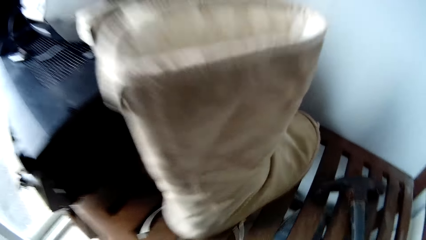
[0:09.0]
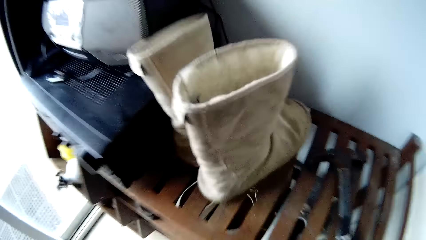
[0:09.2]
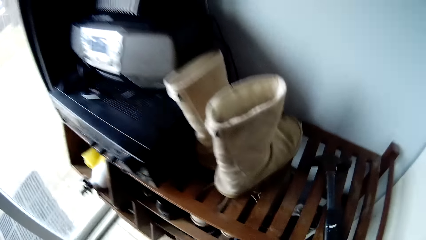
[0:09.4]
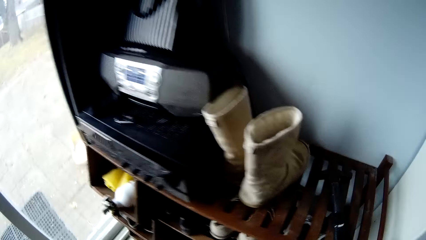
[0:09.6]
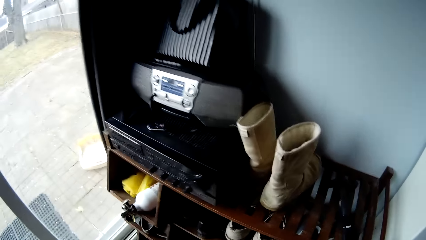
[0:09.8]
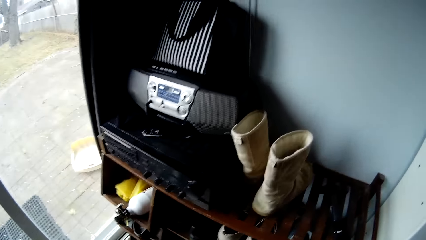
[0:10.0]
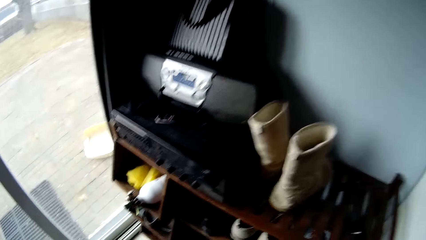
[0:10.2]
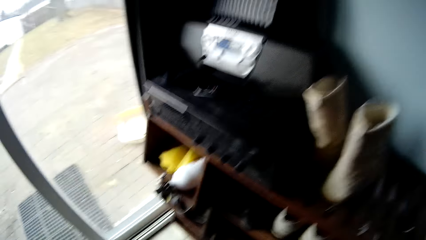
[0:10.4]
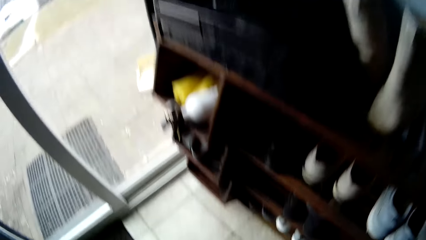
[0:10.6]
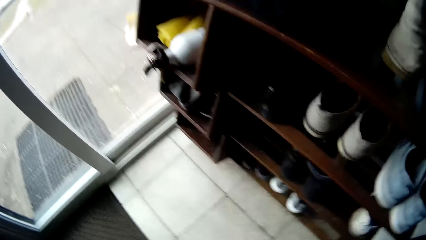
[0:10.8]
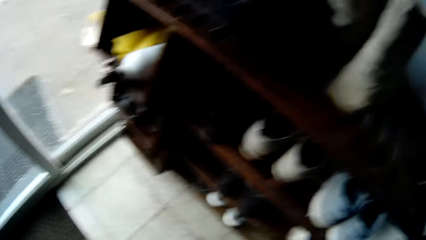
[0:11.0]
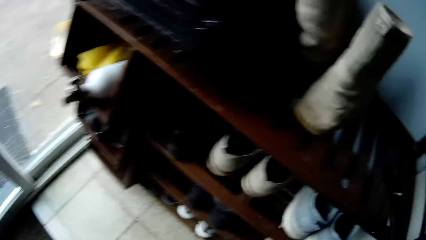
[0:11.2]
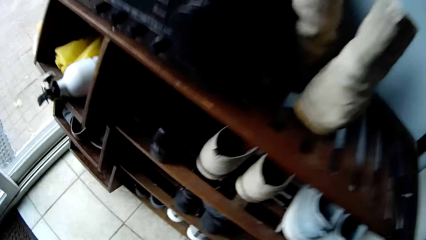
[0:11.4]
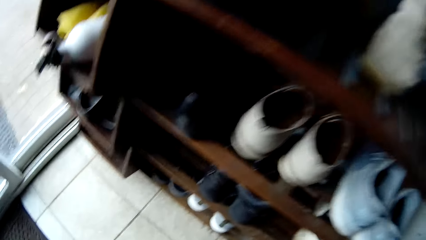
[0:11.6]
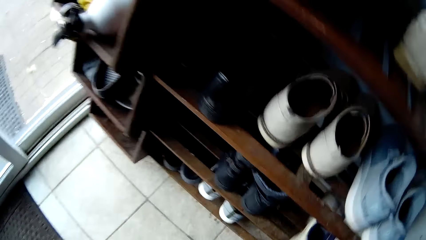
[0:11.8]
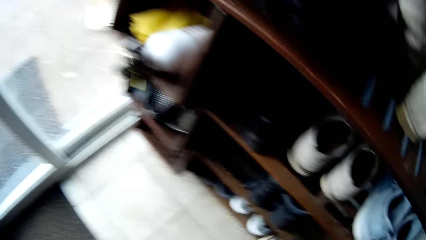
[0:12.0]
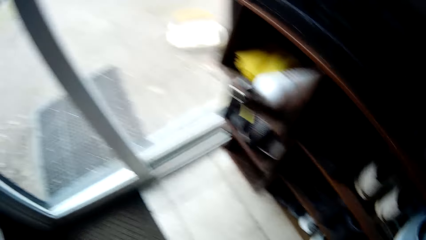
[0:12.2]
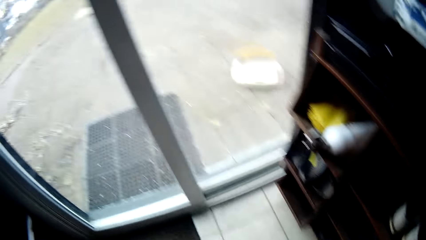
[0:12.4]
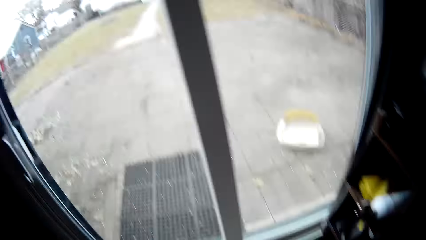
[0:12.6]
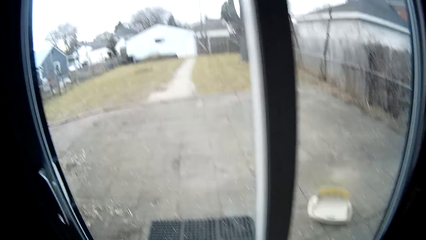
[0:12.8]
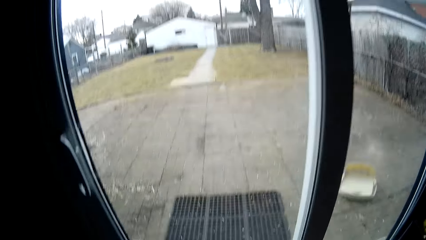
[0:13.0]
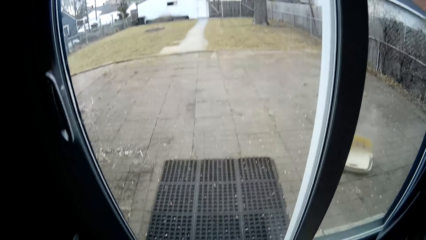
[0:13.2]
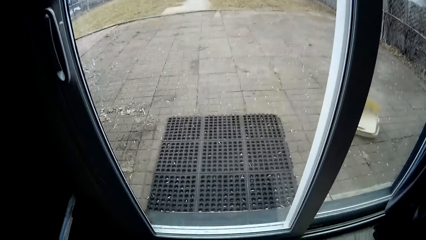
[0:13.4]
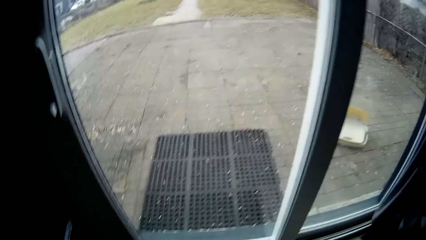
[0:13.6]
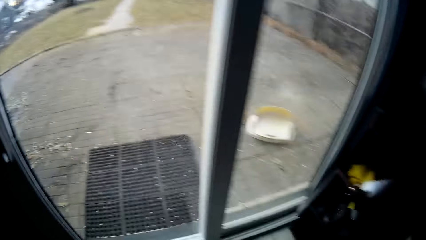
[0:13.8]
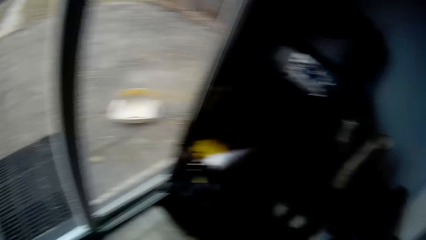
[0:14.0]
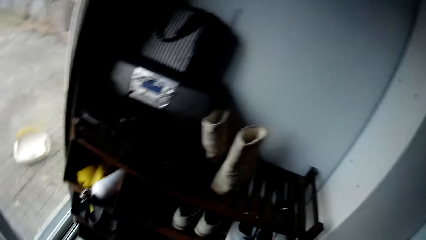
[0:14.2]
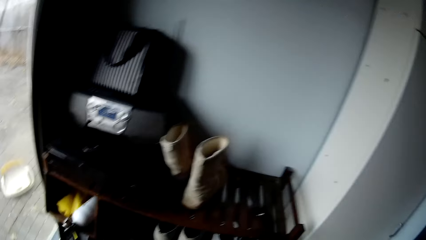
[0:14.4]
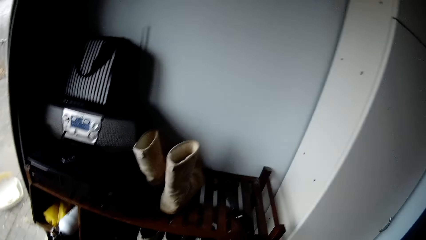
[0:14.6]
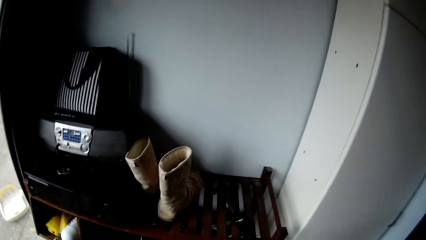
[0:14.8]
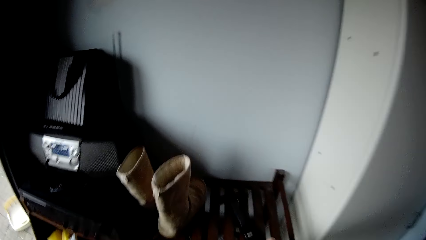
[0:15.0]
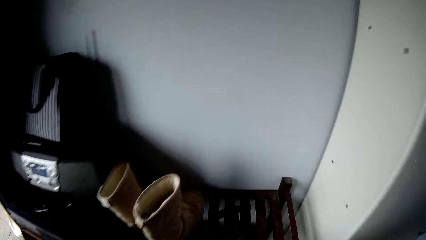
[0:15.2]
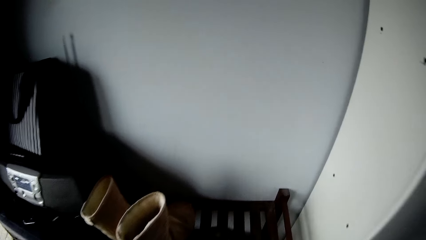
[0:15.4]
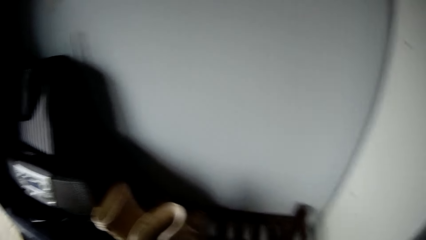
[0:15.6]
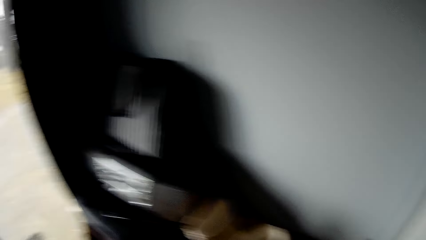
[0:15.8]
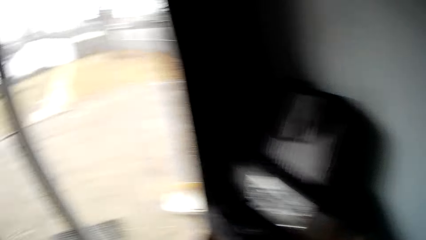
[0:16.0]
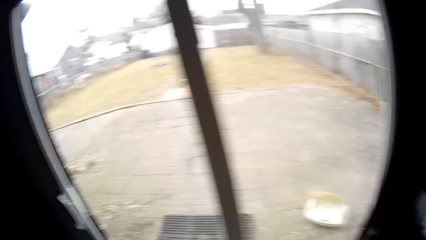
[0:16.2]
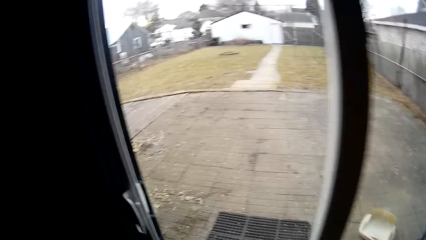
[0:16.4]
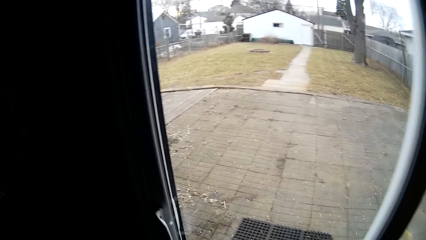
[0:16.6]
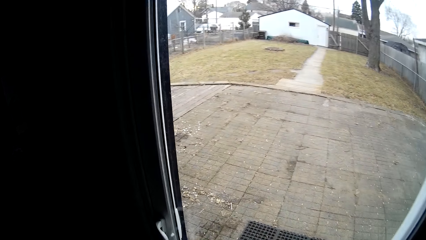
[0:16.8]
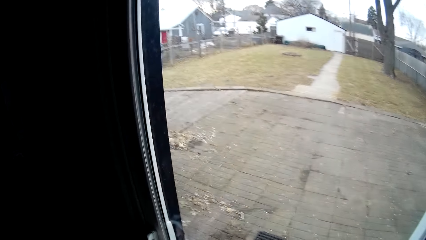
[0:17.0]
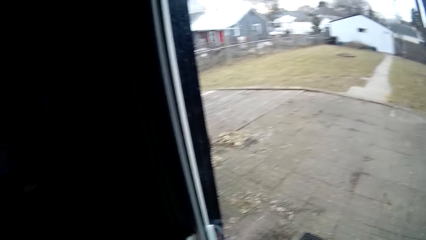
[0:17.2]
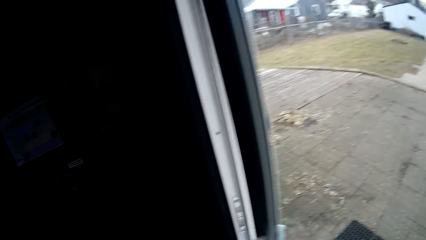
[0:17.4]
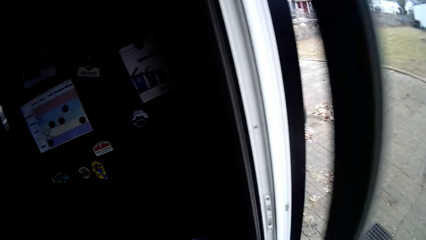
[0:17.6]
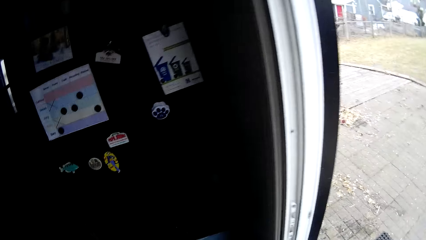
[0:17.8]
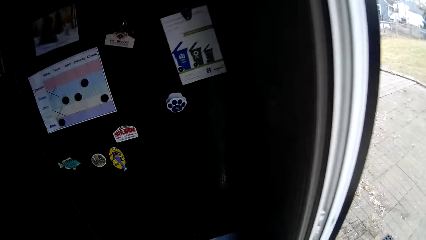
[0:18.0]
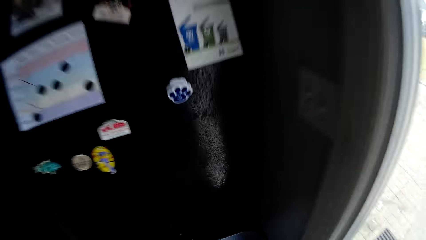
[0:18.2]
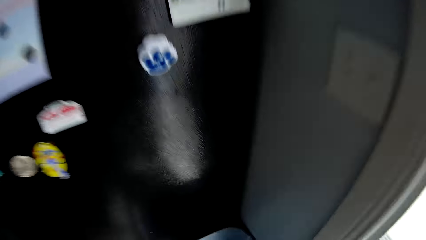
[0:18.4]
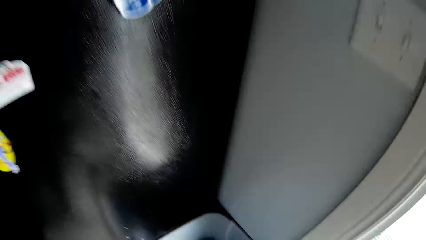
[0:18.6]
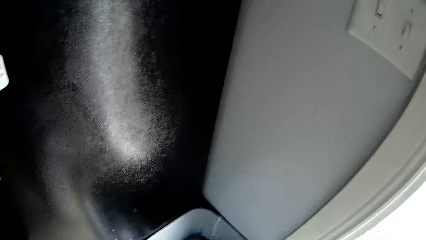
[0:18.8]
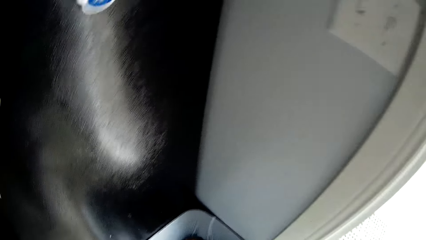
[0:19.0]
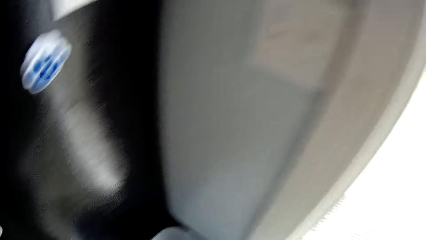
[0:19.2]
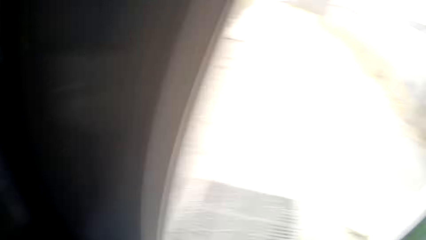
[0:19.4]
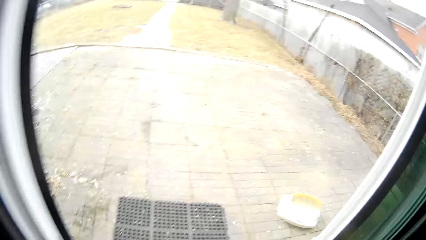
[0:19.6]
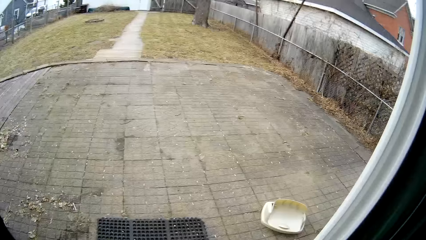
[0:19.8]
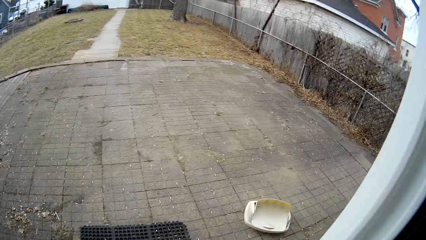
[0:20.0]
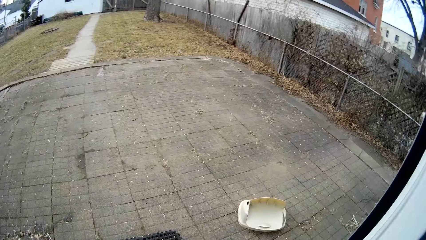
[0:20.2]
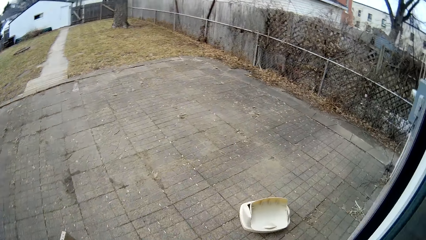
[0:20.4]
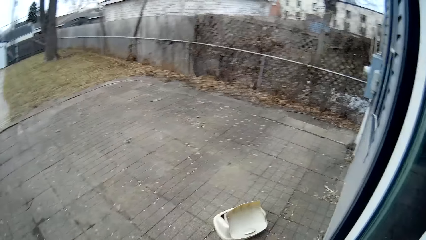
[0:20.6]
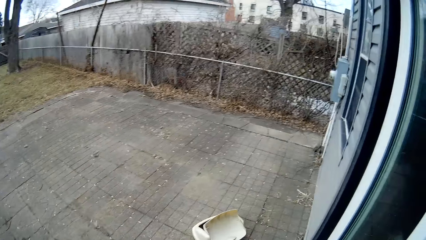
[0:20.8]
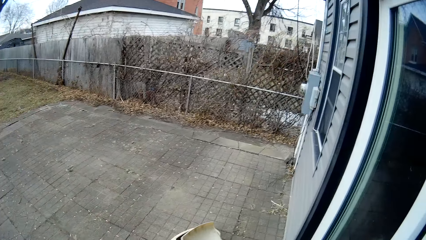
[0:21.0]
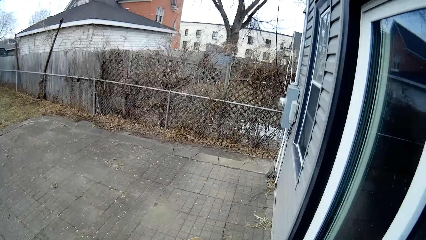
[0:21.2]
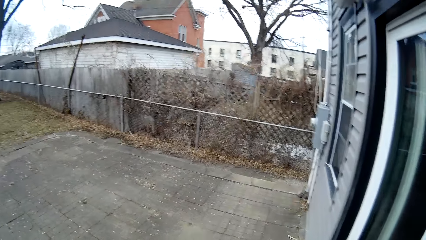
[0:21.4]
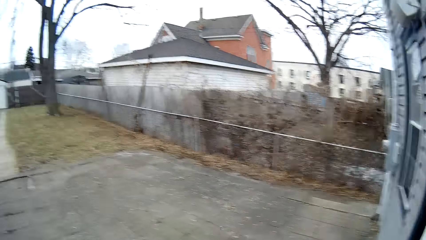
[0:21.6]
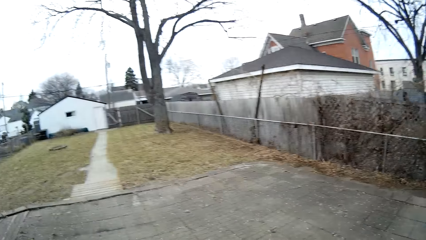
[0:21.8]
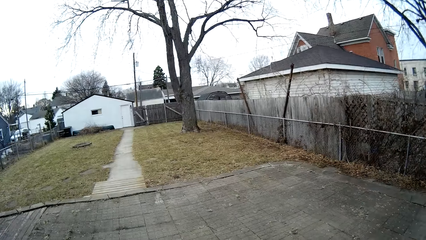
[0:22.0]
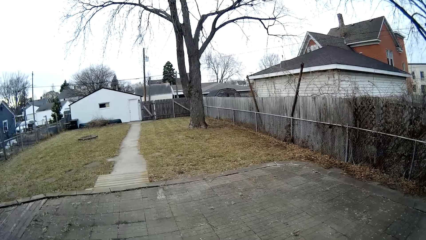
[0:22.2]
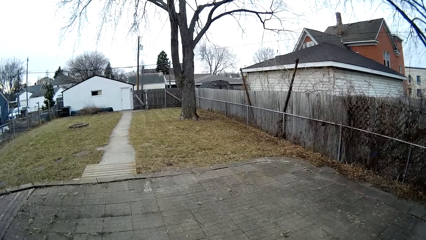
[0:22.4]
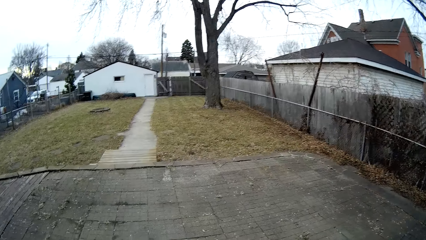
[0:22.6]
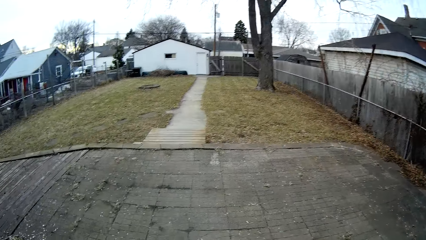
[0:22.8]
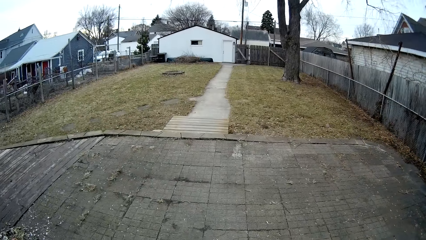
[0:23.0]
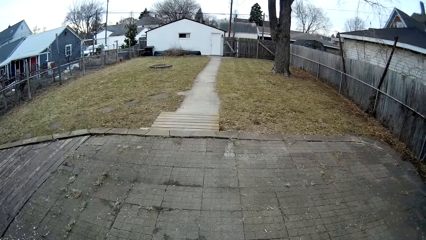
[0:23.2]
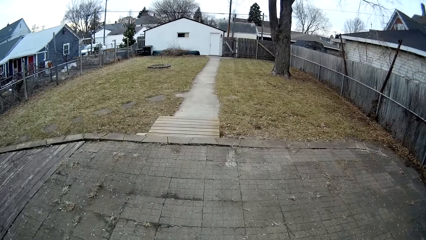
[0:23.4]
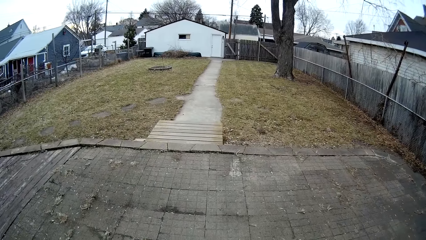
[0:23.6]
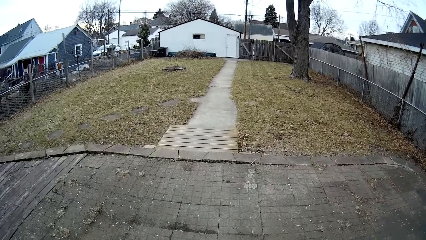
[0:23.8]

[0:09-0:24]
The camera wearer bends down towards the shoe rack. They pick shoes from the shoe rack. They look around in the house. They pick the hammer. They move towards a door and open the door. They walk around. They walk out of the house. They look around the compound. They walk around in the compound.
